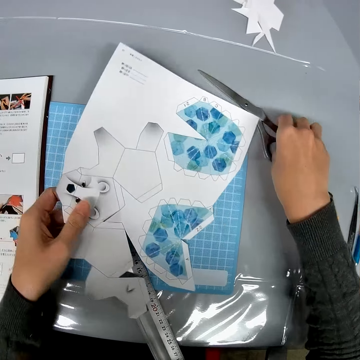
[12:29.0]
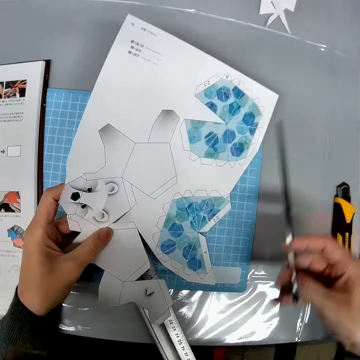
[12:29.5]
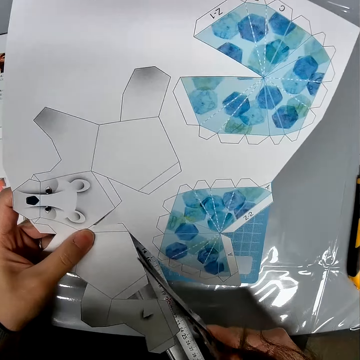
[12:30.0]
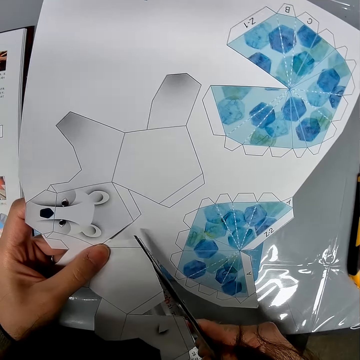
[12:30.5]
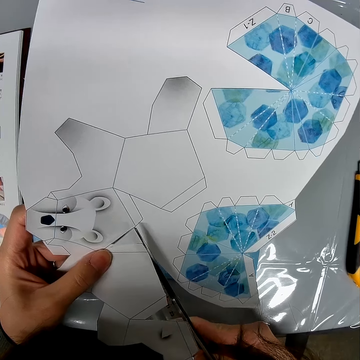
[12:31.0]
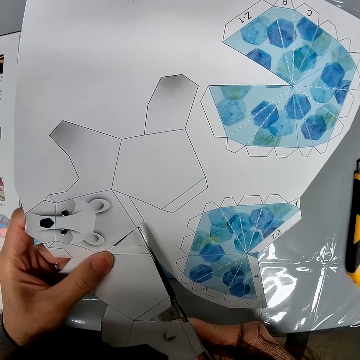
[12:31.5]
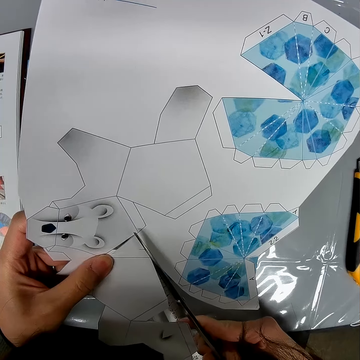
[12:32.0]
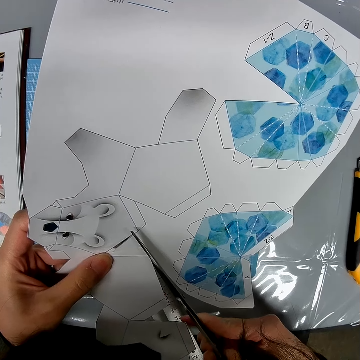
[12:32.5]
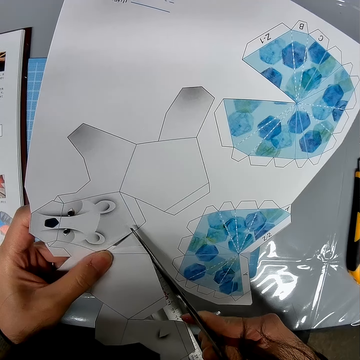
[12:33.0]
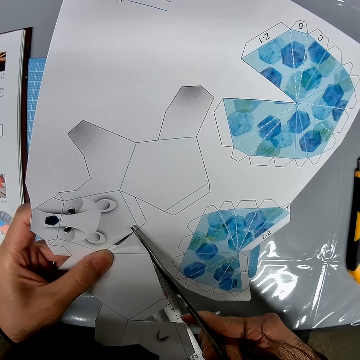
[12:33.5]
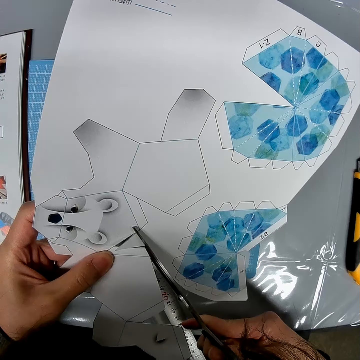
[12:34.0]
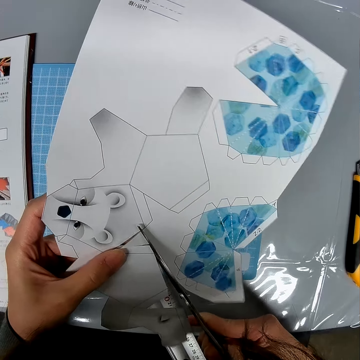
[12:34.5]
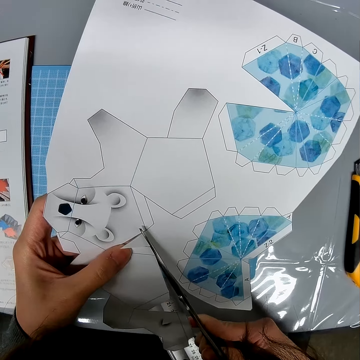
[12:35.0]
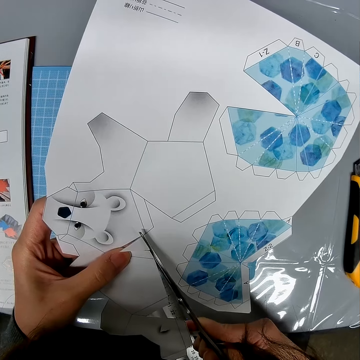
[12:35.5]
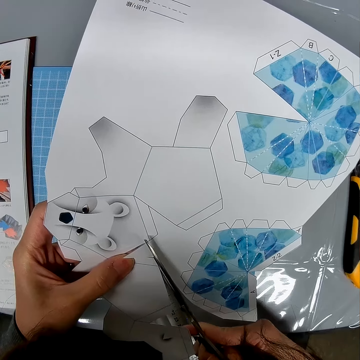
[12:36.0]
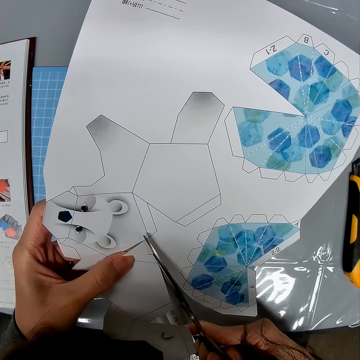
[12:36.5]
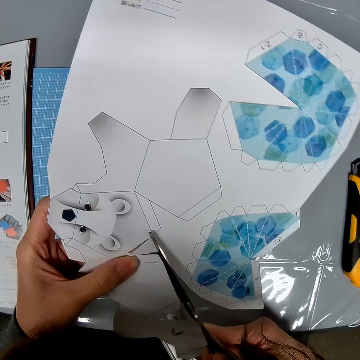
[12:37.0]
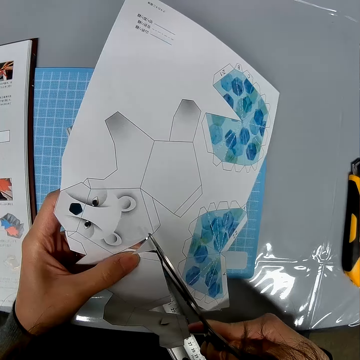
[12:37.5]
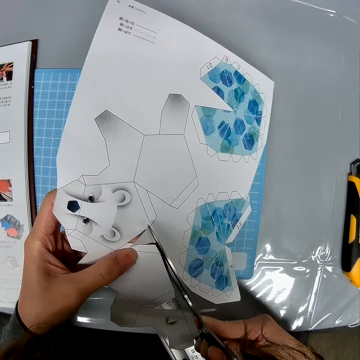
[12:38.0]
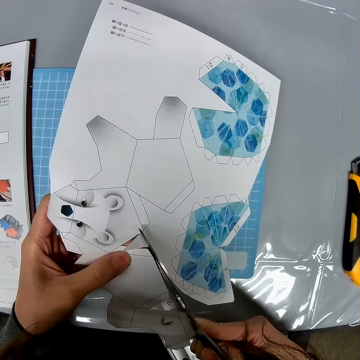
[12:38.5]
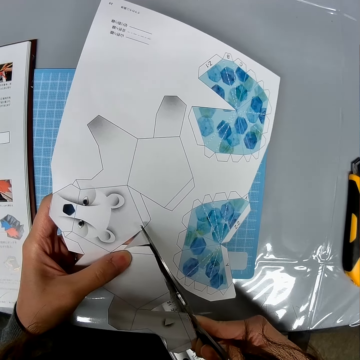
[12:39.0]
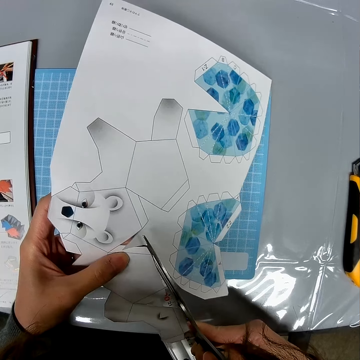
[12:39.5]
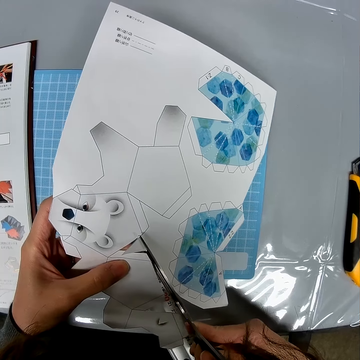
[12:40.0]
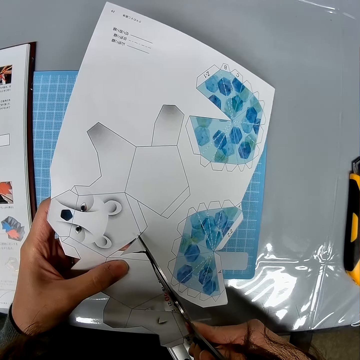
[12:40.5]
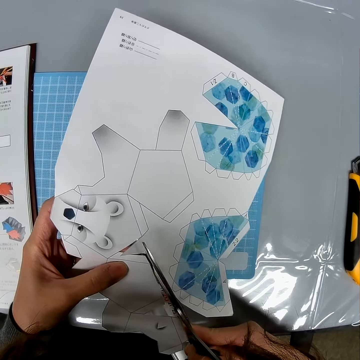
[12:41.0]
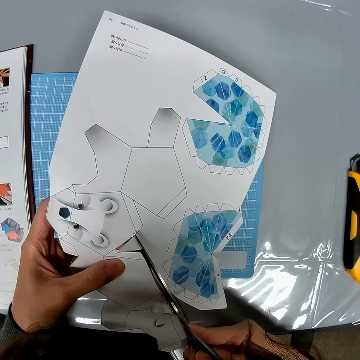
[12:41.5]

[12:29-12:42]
The camera wearer picks up the scissors from the table. They lift the paper and cut the paper.

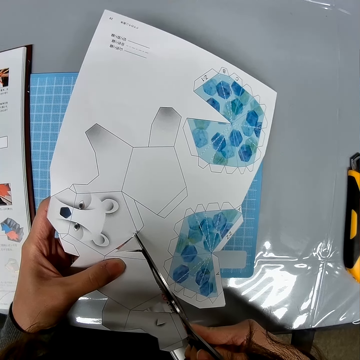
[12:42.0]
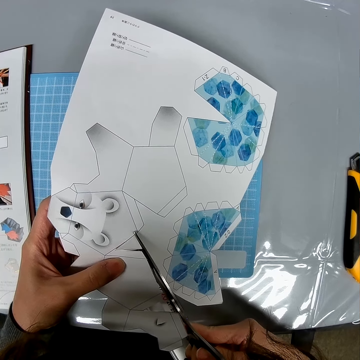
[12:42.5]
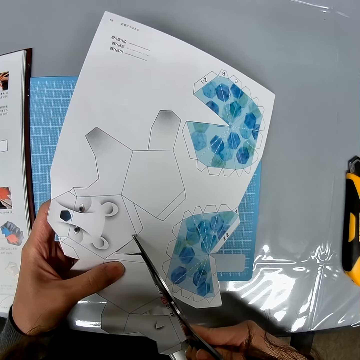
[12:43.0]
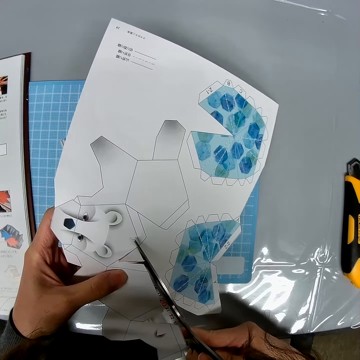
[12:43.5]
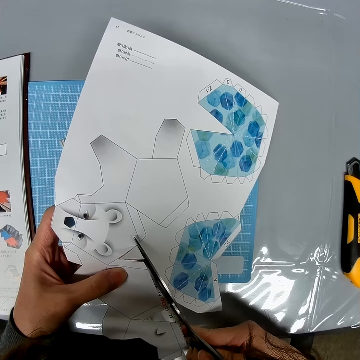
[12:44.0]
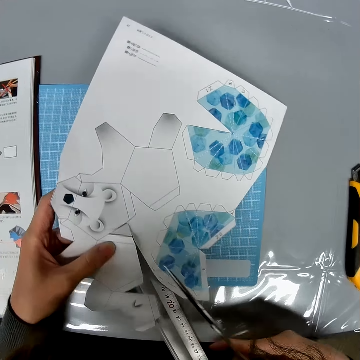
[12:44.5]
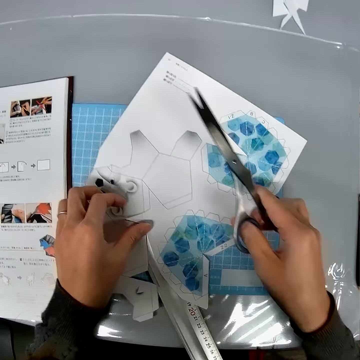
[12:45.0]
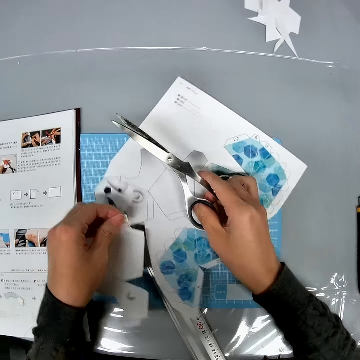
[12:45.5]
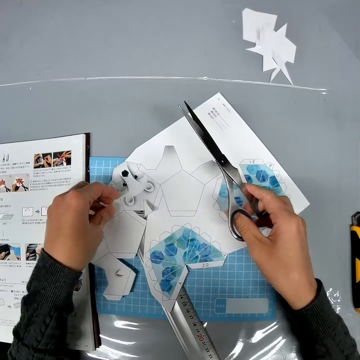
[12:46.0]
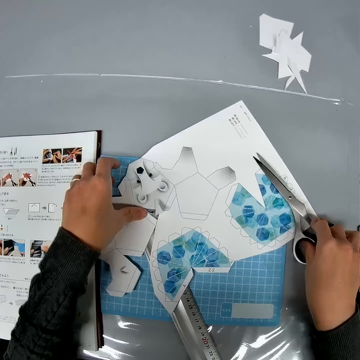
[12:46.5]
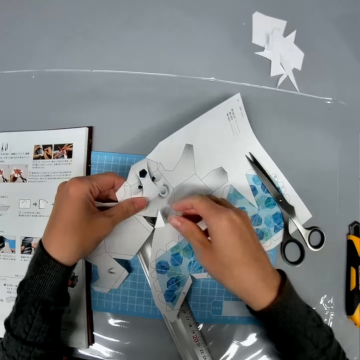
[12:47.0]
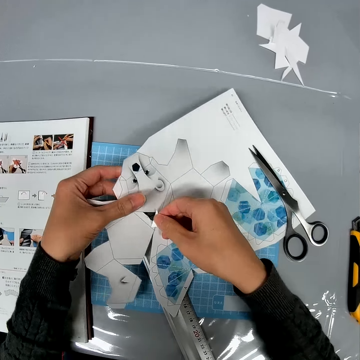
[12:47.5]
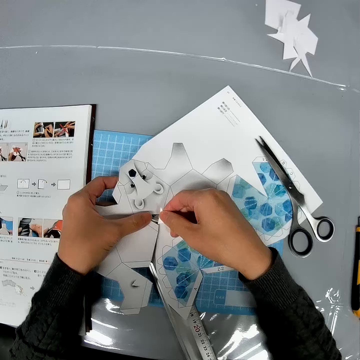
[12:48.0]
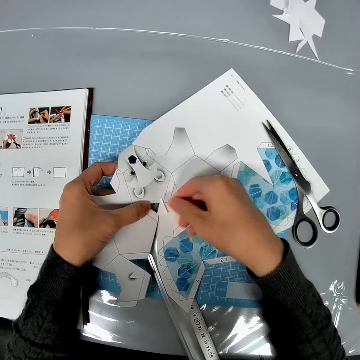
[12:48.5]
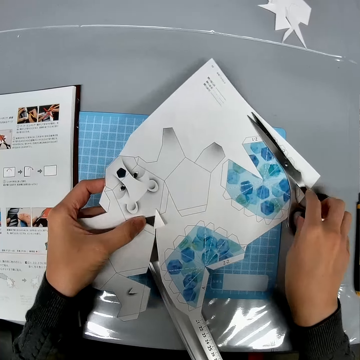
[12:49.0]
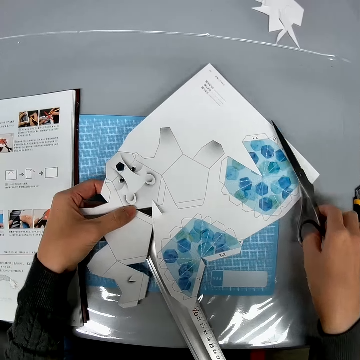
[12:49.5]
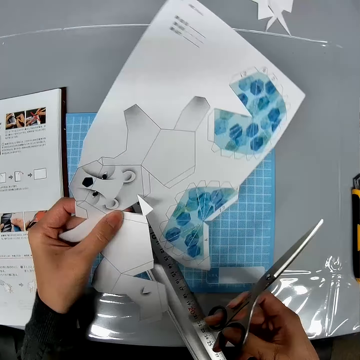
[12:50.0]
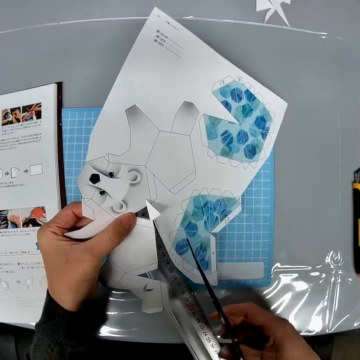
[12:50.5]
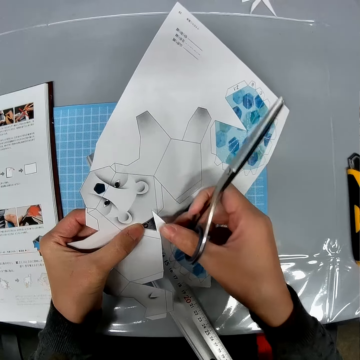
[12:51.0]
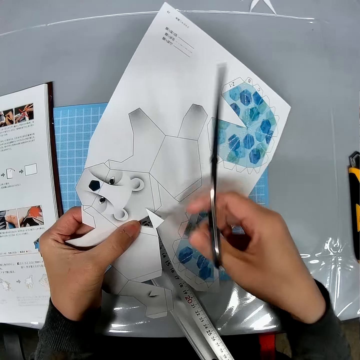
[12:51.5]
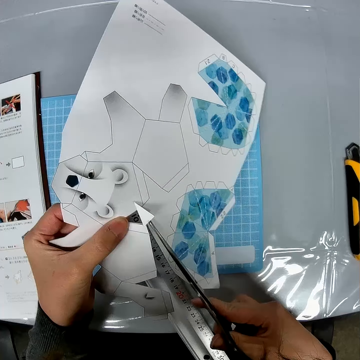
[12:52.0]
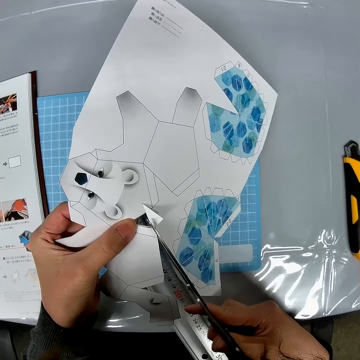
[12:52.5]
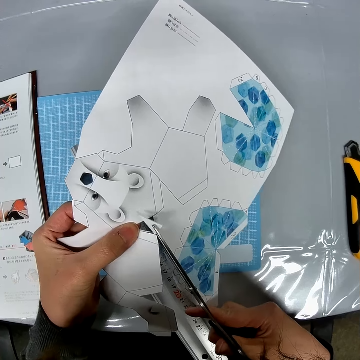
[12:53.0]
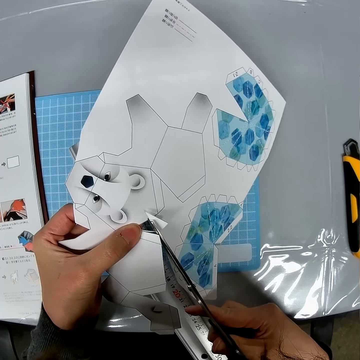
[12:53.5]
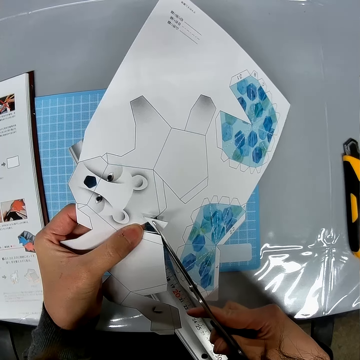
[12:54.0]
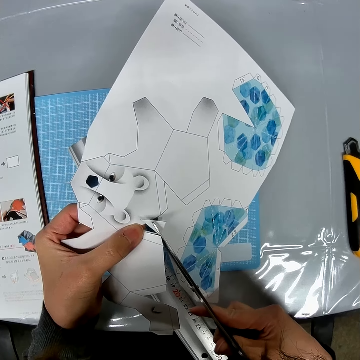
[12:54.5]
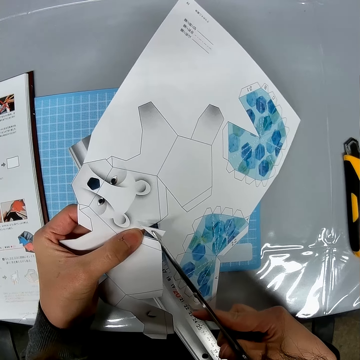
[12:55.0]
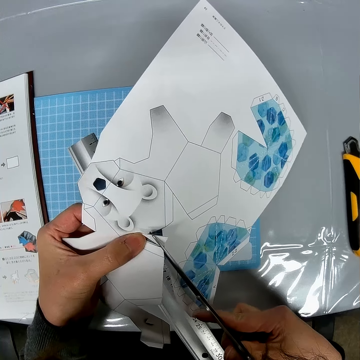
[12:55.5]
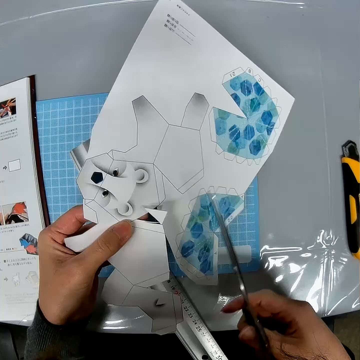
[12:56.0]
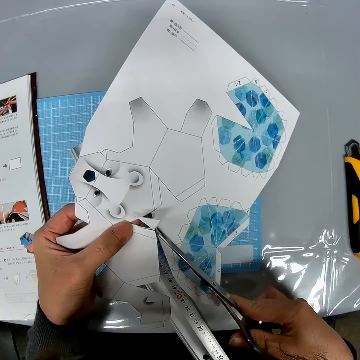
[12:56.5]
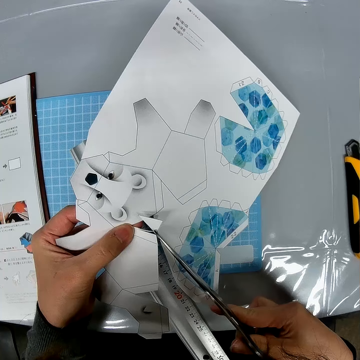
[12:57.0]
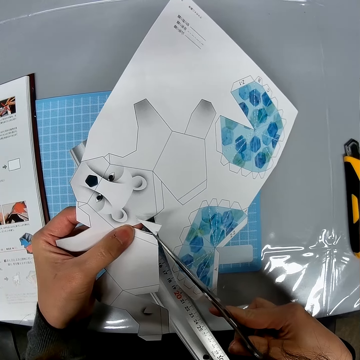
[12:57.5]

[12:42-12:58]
The camera wearer pulls the cut-off paper. They place the scissors on the paper. They pull the cut-off paper. They pick up the scissors from the paper. They cut the paper.

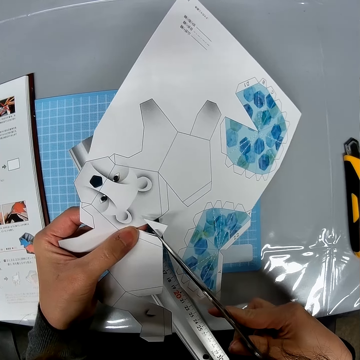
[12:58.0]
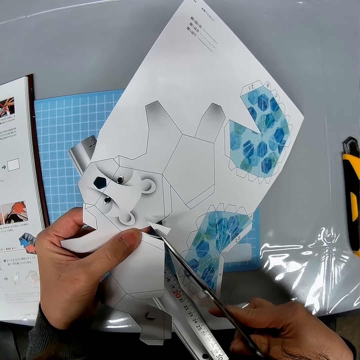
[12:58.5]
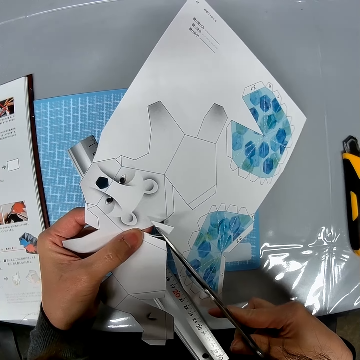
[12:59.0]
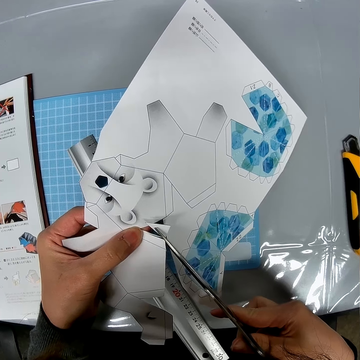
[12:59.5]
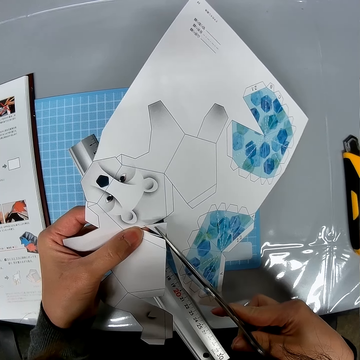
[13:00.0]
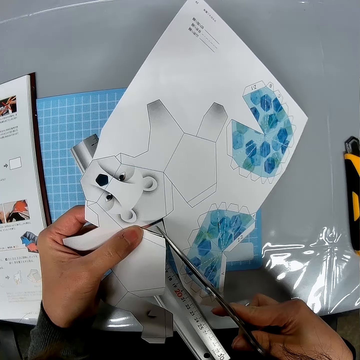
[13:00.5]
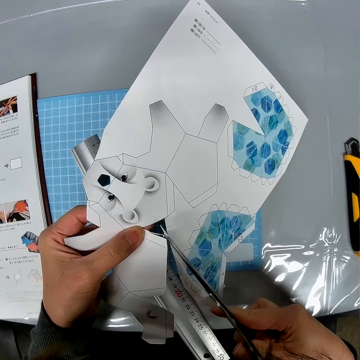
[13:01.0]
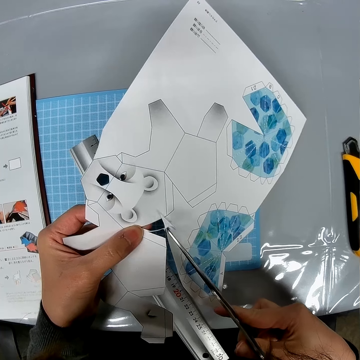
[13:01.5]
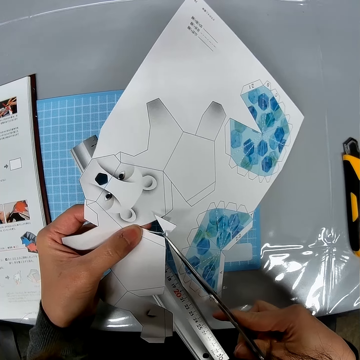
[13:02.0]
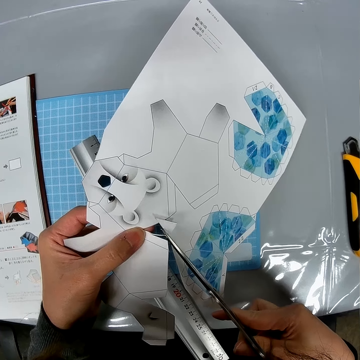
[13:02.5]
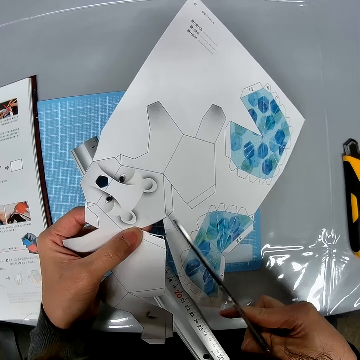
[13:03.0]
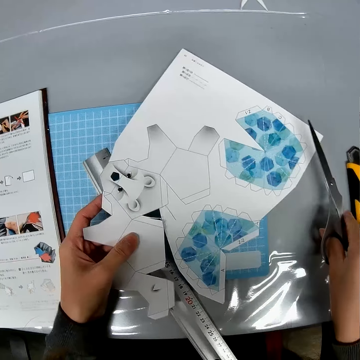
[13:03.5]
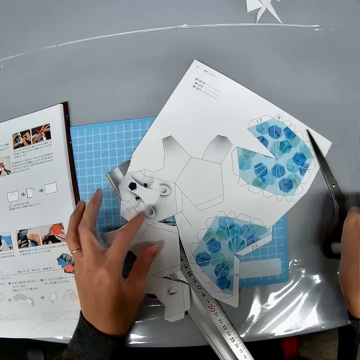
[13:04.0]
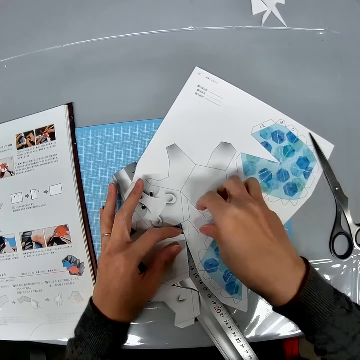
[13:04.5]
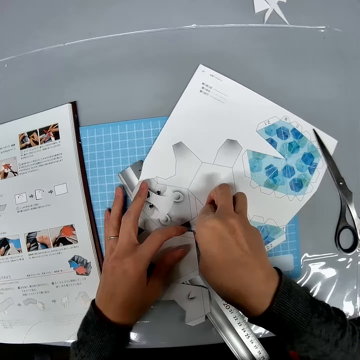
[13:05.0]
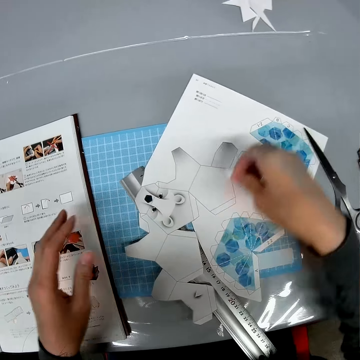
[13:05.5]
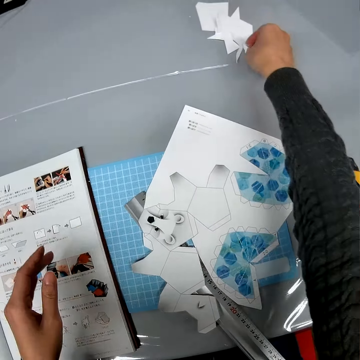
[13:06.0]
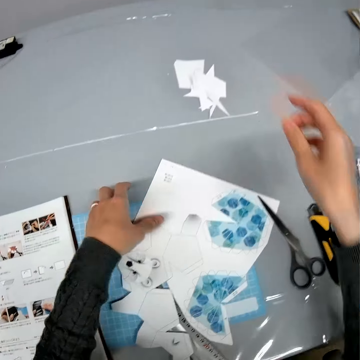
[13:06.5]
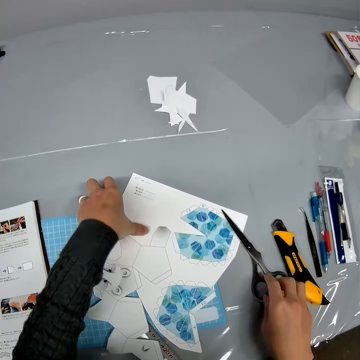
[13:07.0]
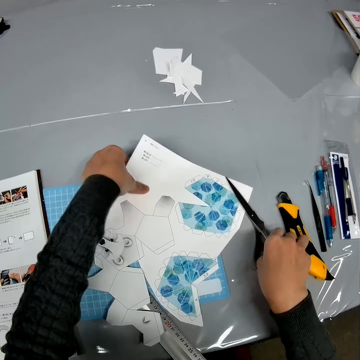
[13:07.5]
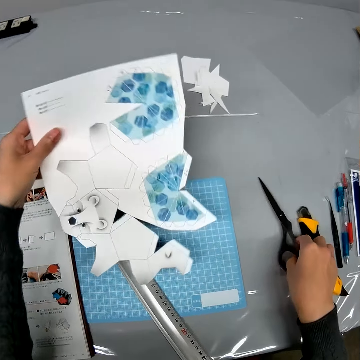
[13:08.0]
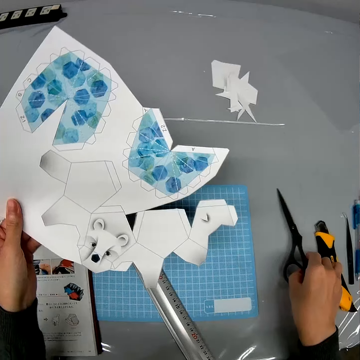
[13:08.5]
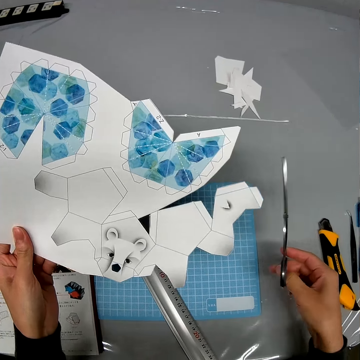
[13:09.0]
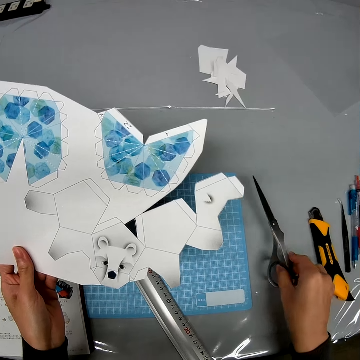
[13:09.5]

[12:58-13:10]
The camera wearer places the scissors on the table. They hold the cut-off paper. They pick up a paper. They place the cut-off paper on the table. They pick up the scissors and paper from the table.
